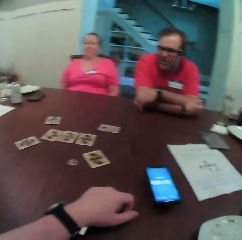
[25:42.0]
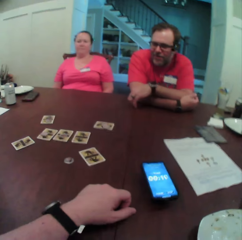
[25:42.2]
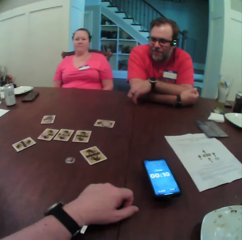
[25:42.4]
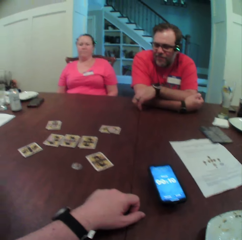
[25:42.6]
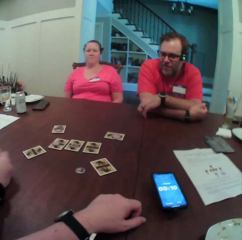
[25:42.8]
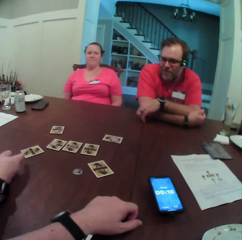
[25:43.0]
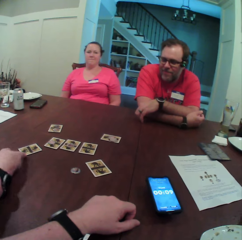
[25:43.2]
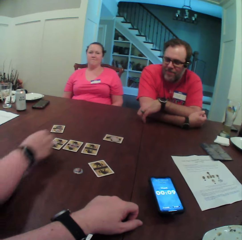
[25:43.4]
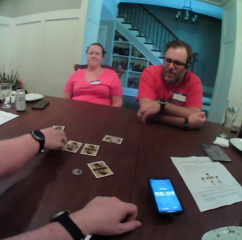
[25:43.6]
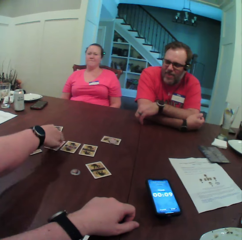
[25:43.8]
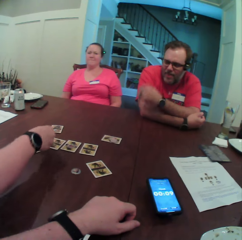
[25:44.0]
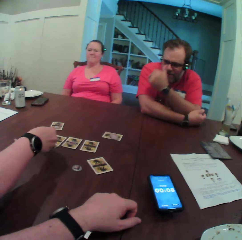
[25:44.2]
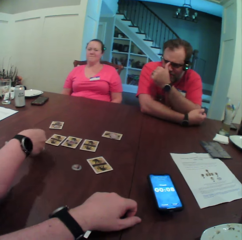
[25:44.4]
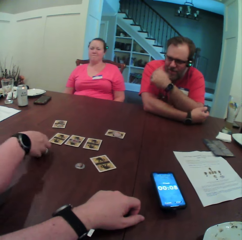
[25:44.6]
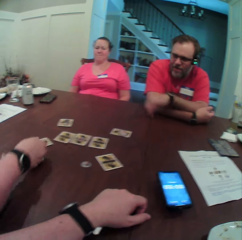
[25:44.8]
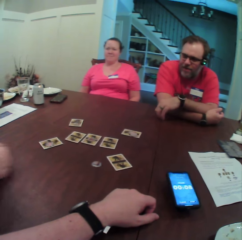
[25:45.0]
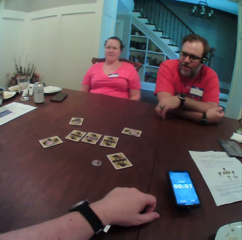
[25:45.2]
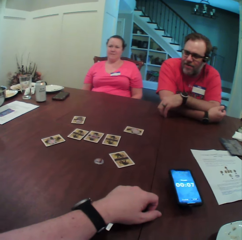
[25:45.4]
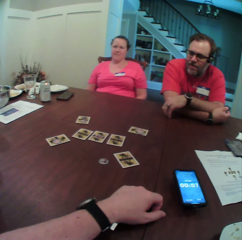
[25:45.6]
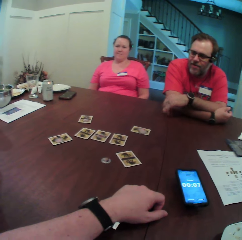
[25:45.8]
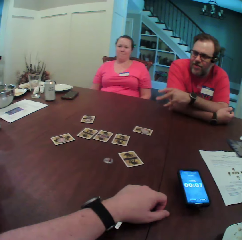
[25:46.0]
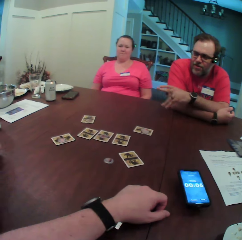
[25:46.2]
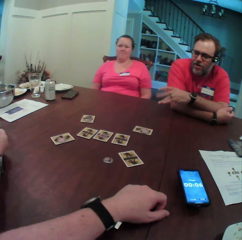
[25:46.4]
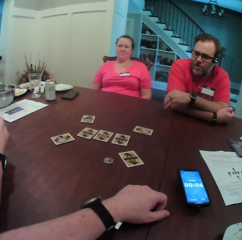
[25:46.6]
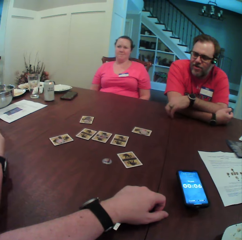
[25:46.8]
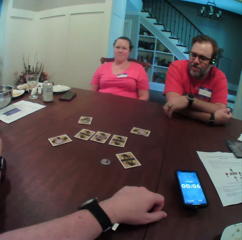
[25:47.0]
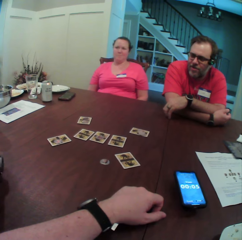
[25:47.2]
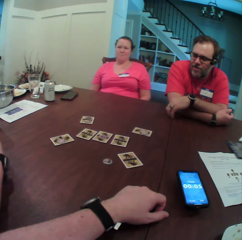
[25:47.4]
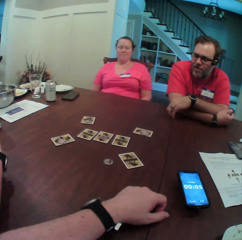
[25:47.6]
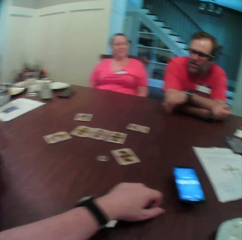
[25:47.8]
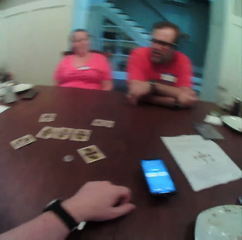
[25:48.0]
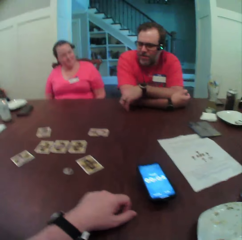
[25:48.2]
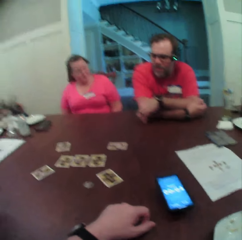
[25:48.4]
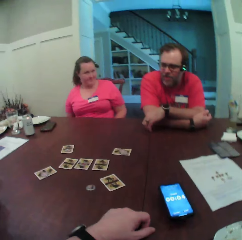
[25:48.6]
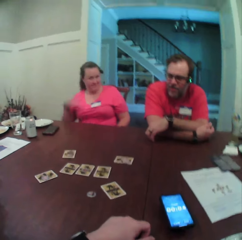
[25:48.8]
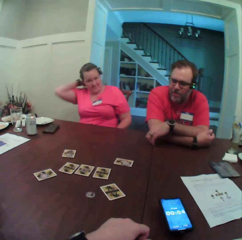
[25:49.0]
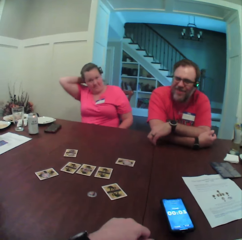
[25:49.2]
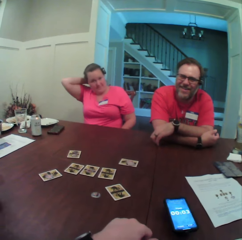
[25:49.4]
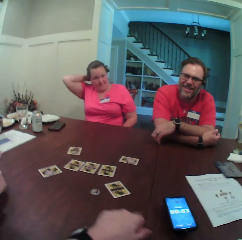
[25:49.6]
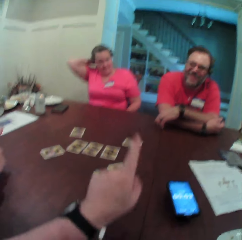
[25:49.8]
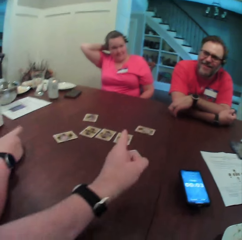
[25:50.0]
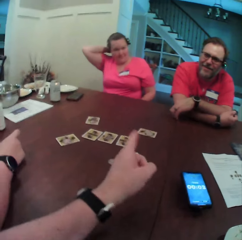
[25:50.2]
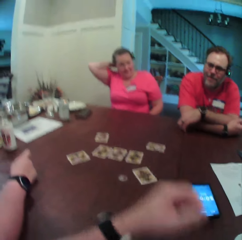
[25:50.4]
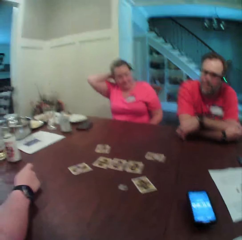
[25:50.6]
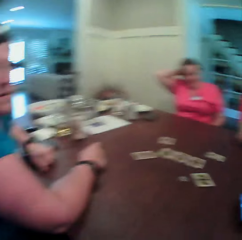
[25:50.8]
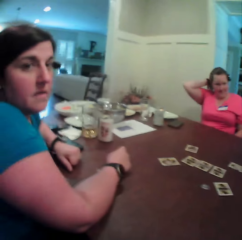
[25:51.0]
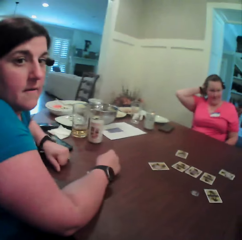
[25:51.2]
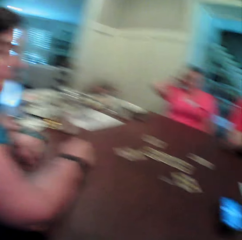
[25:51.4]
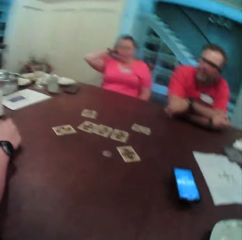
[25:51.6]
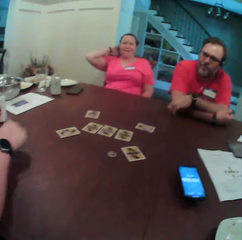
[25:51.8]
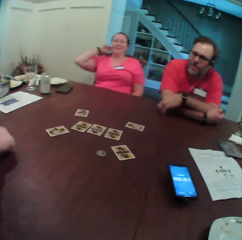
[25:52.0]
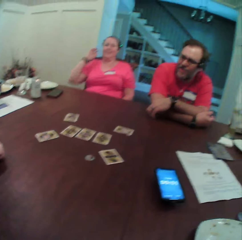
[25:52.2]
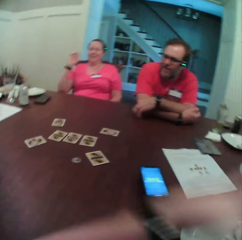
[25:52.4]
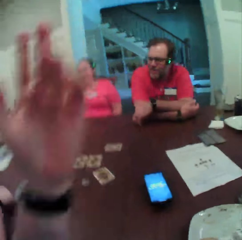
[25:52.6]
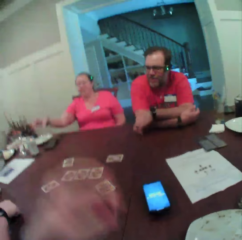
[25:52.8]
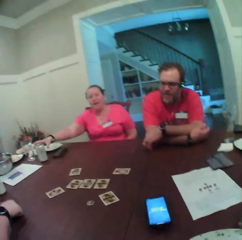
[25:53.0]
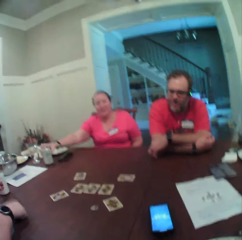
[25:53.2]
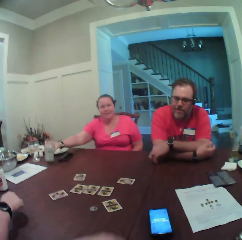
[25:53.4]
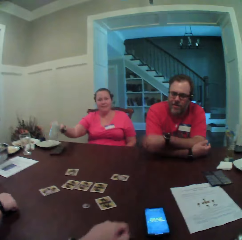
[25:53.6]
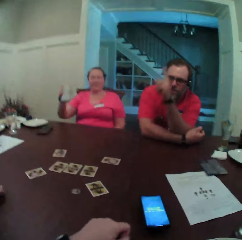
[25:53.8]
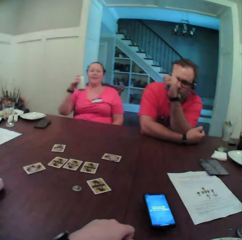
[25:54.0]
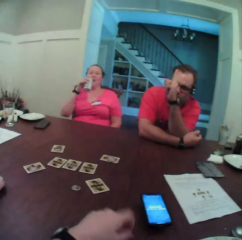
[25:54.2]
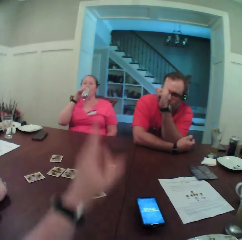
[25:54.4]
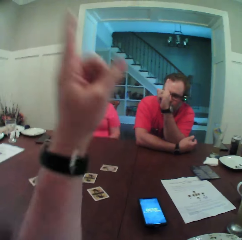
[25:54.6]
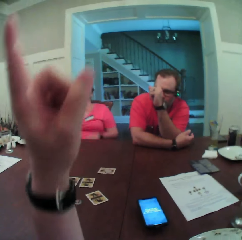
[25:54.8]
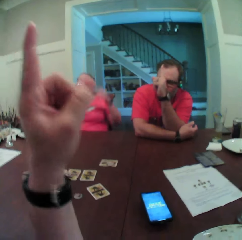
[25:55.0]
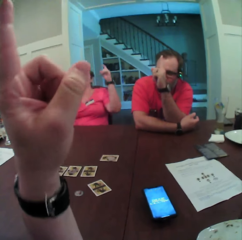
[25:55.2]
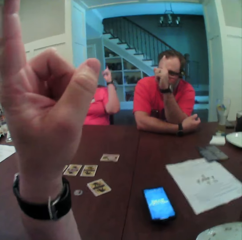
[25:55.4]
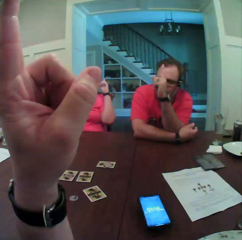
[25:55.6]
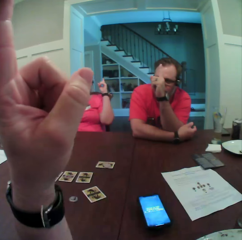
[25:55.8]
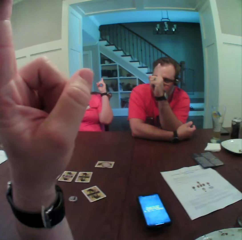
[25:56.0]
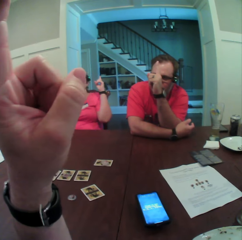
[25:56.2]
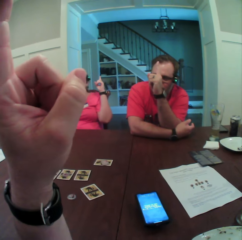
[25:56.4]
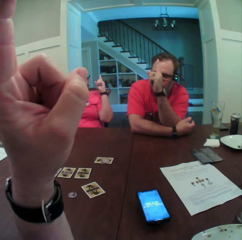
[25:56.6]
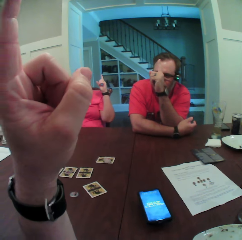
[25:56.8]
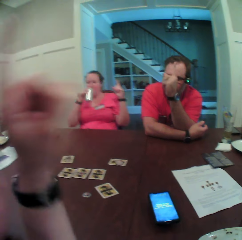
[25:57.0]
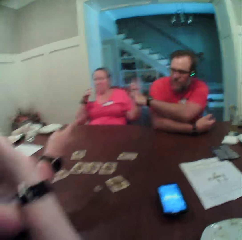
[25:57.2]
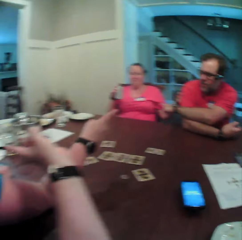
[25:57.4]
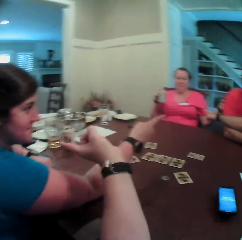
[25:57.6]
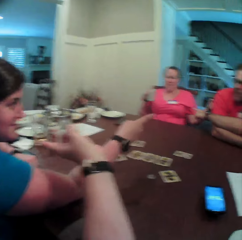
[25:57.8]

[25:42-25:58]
A woman picks a coin from the table with her right hand. The woman drops the coin on the table with her right hand. Another woman carries a can of beer on the table with her right hand. The other woman drinks a beer from the can with her right hand. The camera wearer points up.

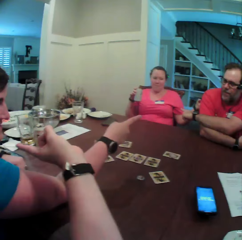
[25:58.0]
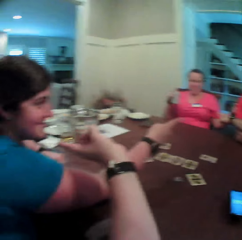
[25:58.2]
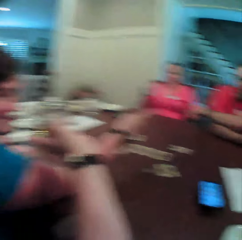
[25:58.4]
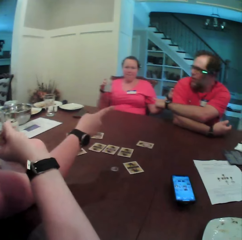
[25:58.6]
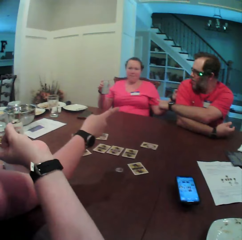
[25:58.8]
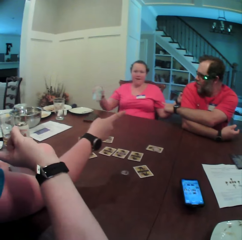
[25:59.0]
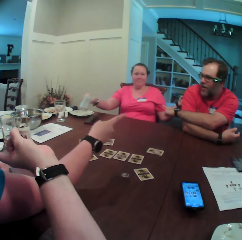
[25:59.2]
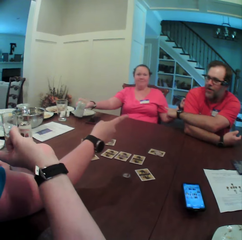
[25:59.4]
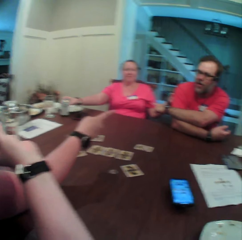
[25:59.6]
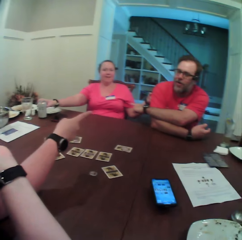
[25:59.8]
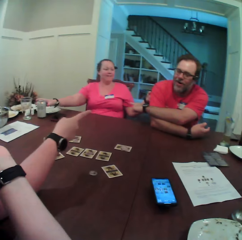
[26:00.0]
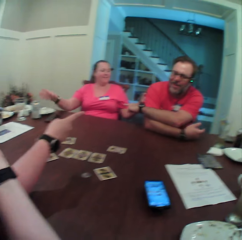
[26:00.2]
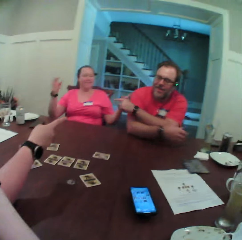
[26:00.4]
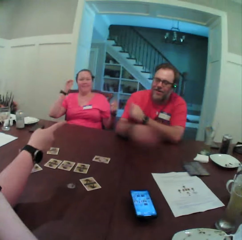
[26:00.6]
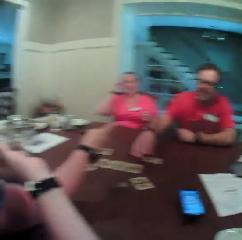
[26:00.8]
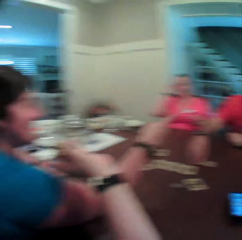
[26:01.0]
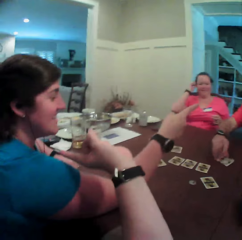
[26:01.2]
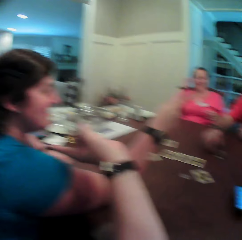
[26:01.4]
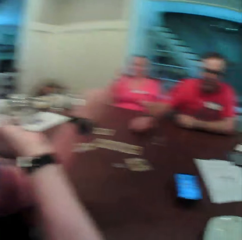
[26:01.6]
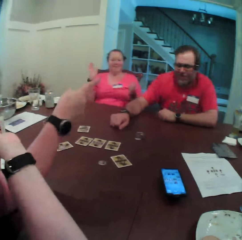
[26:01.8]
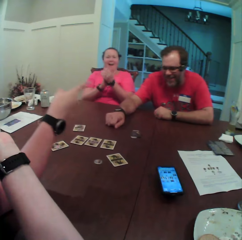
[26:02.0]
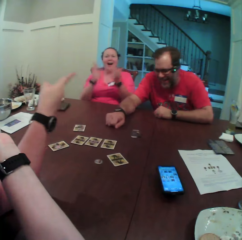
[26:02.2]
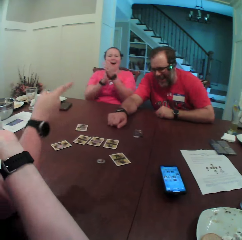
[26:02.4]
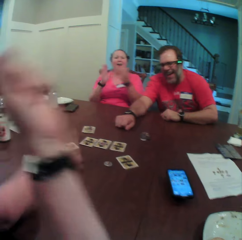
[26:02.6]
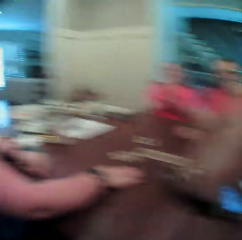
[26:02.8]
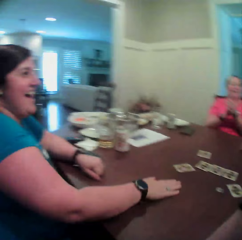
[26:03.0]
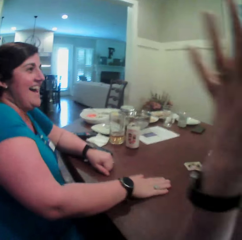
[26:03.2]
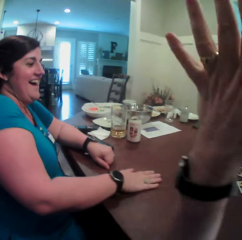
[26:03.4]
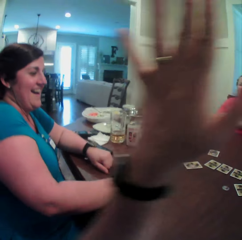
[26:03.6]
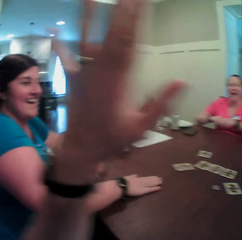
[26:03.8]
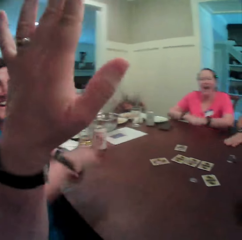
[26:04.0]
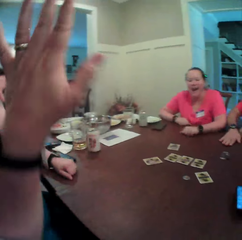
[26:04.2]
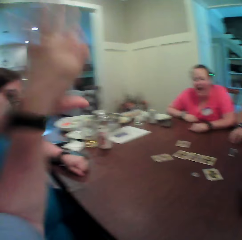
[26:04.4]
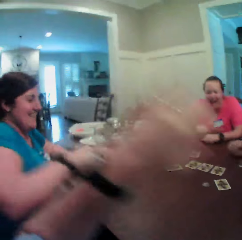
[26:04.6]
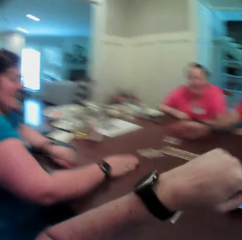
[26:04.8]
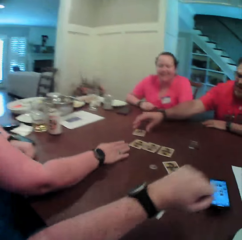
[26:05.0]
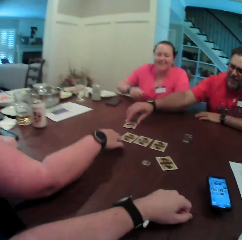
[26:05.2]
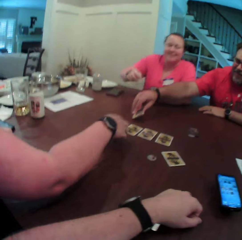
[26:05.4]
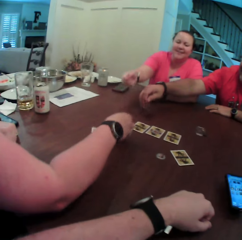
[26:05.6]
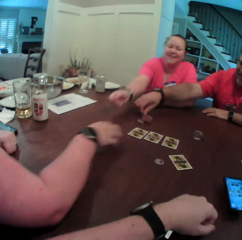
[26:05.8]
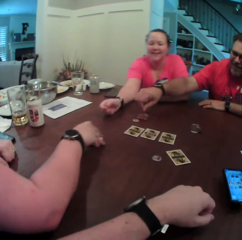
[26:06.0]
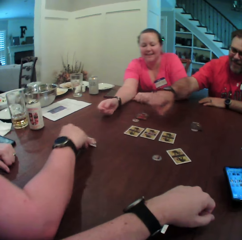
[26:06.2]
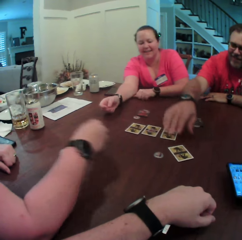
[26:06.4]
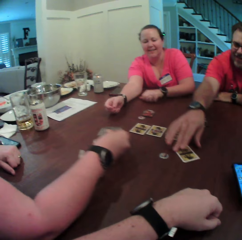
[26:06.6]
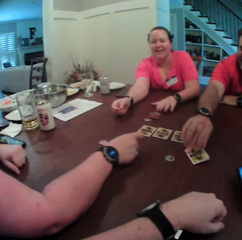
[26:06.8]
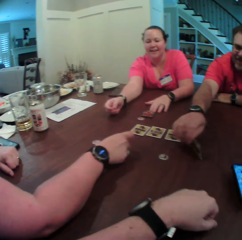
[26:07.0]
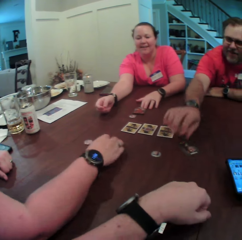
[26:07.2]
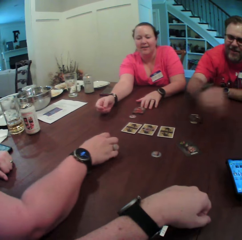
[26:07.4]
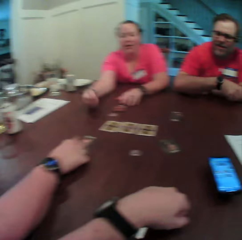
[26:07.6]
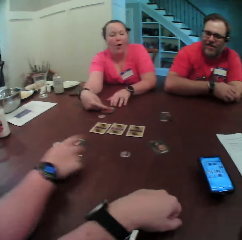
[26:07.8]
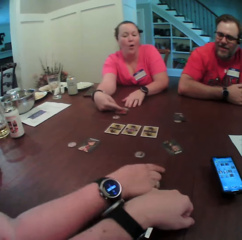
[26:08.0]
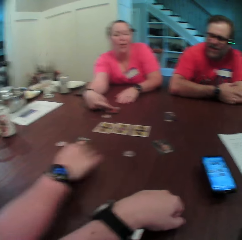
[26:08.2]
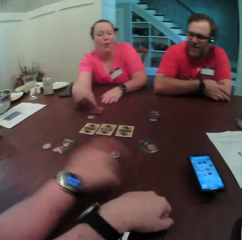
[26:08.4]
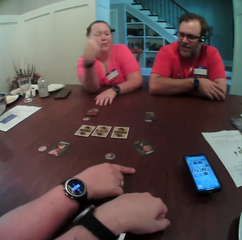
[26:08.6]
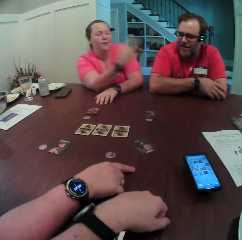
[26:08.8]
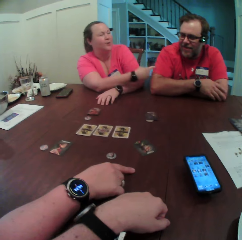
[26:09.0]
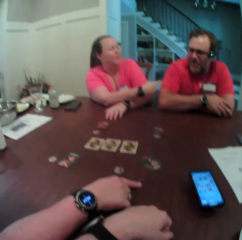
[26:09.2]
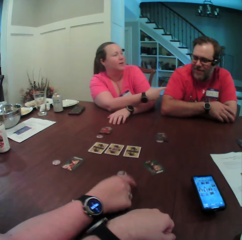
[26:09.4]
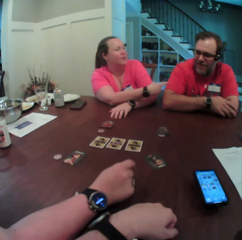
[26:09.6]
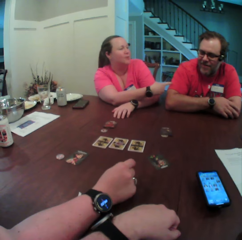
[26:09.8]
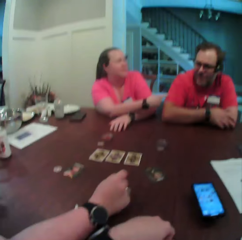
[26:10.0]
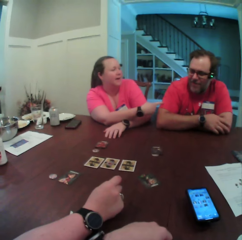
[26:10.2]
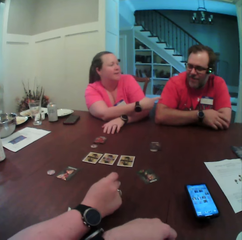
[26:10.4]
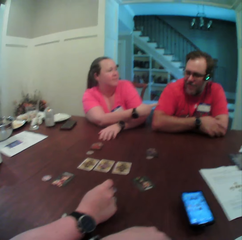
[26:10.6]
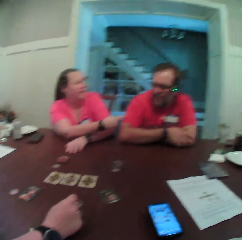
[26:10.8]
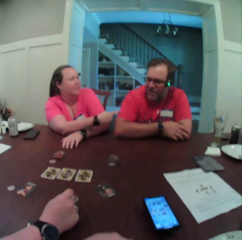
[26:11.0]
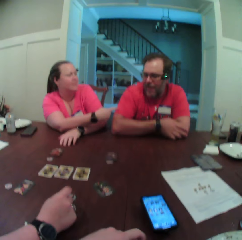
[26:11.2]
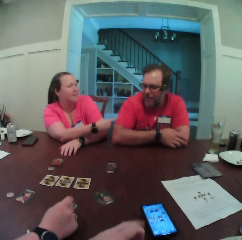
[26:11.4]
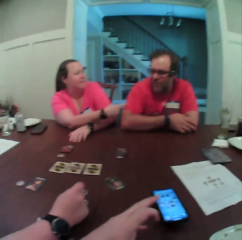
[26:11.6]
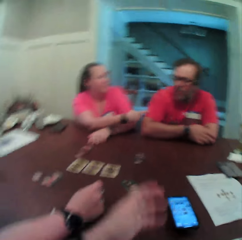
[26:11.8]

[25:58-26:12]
A woman holds a glass. The woman drops the can of beer on the table with her right hand. A man points at a card. The man flips a card from the table with his right hand. The camera wearer gives another woman a high-five. The man flips a card from the table with his right hand. The man touches the card. The other woman flips a card from the table with her right hand. The other woman touches the card. The man flips a card from the table with his right hand and touches the card. The first woman points at the man.
